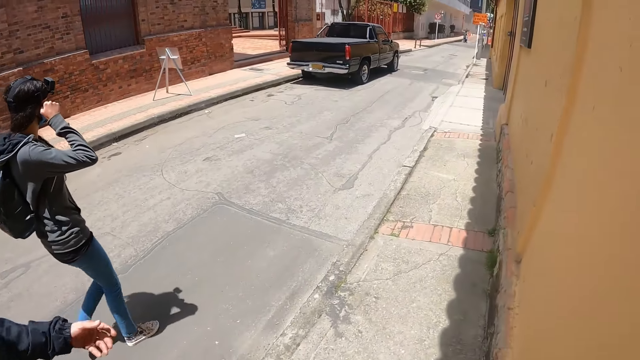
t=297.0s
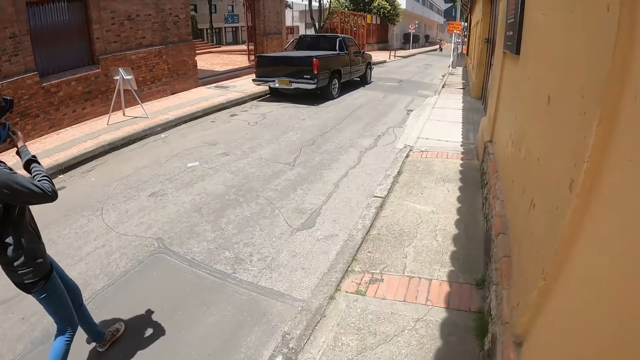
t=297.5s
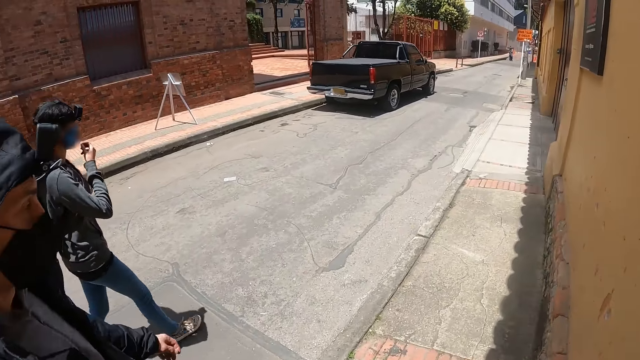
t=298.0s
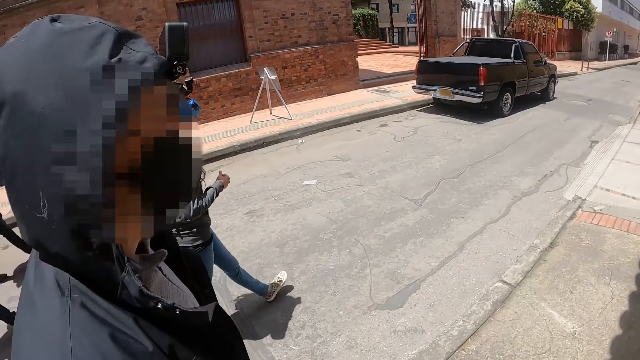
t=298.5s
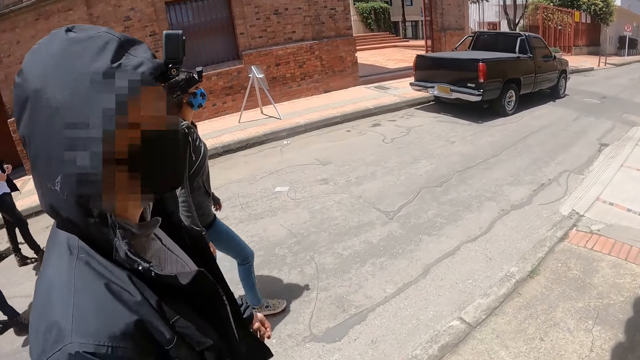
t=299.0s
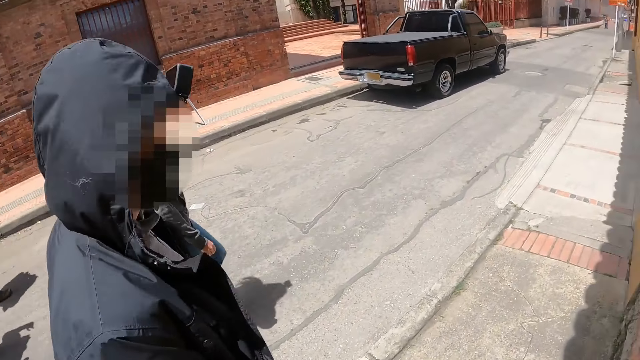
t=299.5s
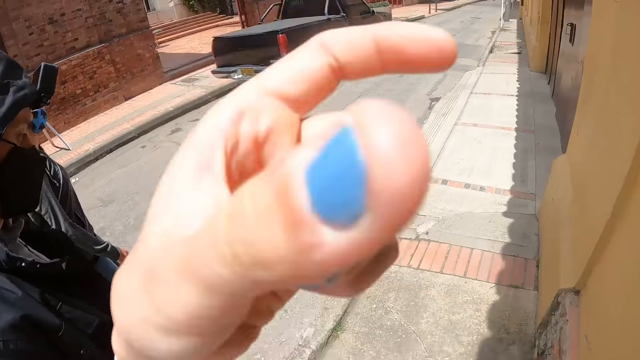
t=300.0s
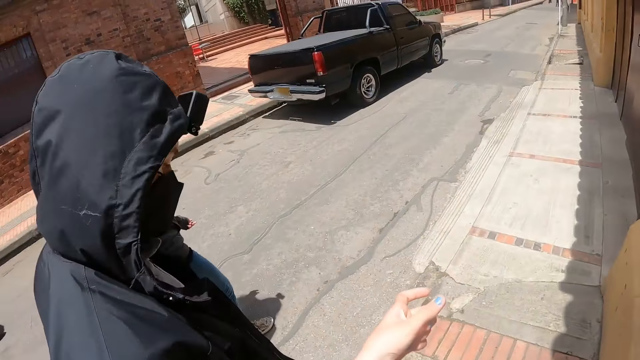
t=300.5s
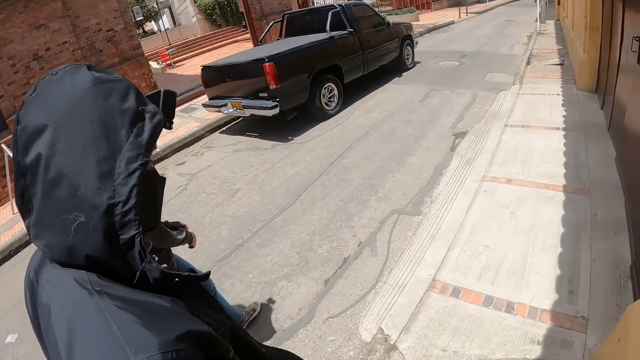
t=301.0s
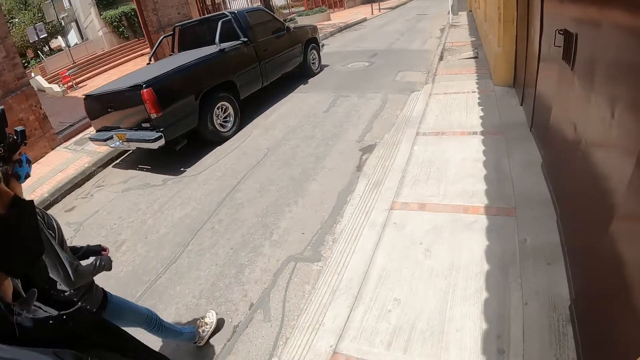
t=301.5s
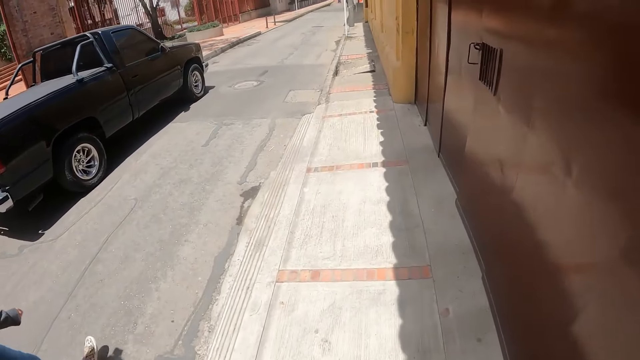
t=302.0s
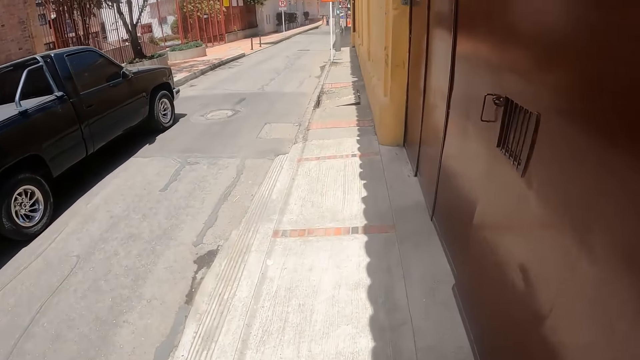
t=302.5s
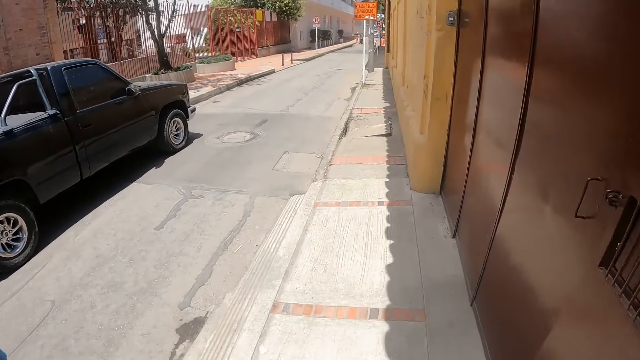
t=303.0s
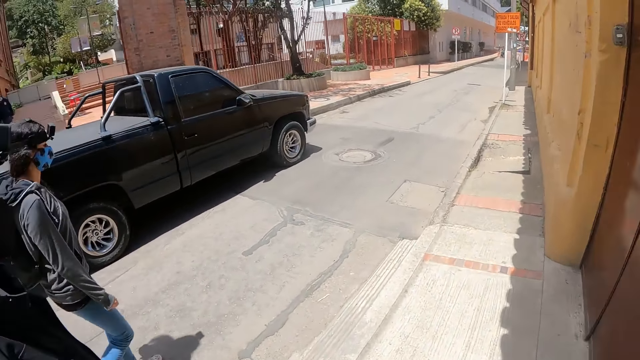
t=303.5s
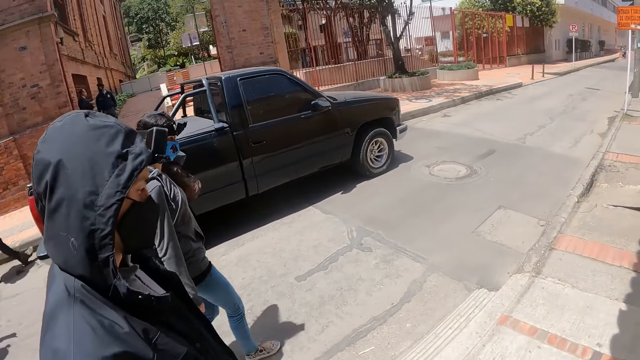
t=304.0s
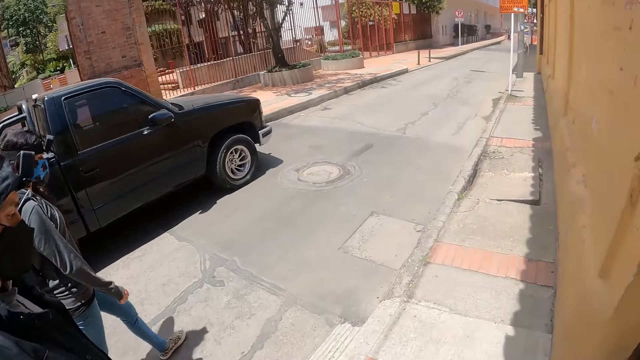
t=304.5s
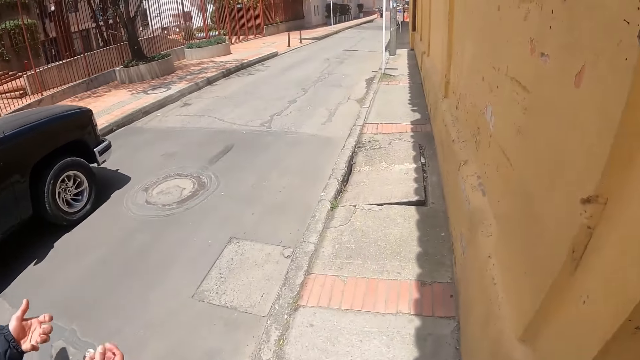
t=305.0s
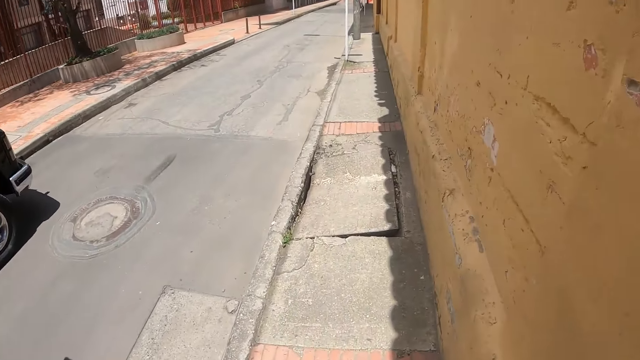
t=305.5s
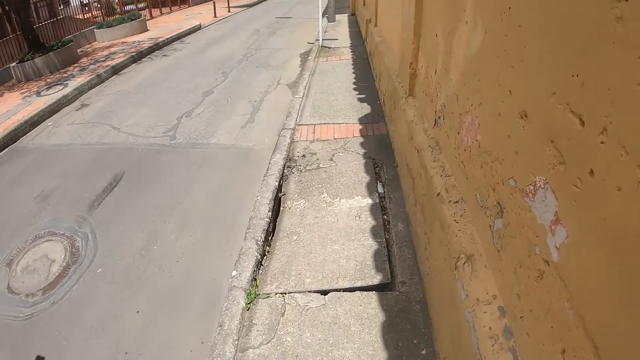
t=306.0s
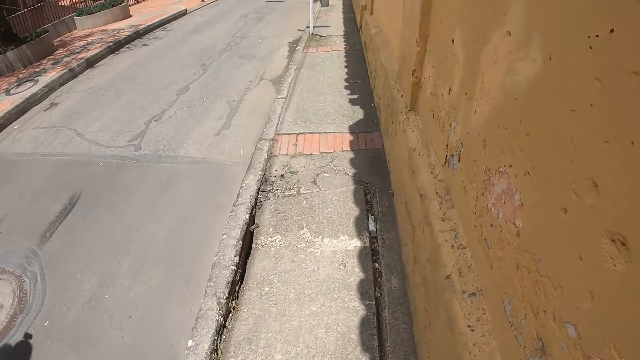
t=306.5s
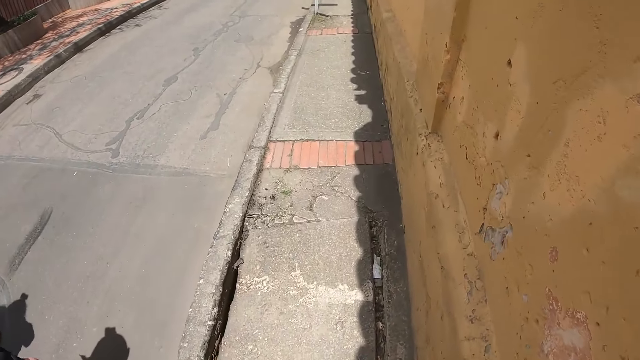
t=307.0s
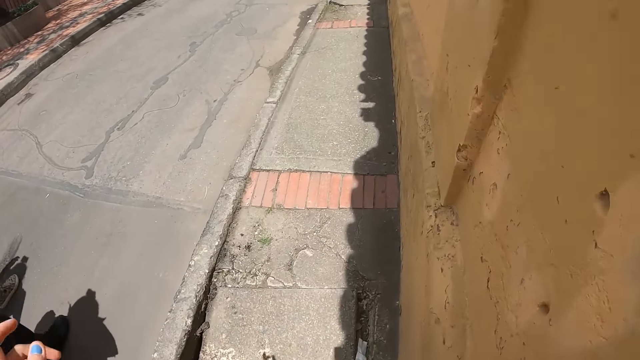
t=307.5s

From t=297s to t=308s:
The camera wearer looks at a man. They move the hand. They walk on the sidewalk.

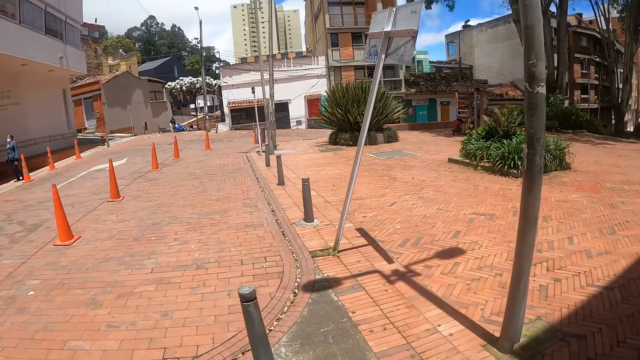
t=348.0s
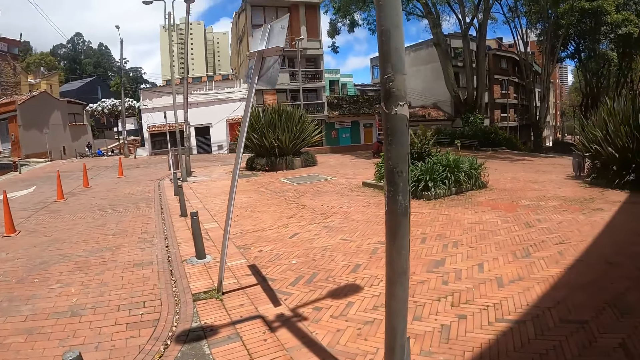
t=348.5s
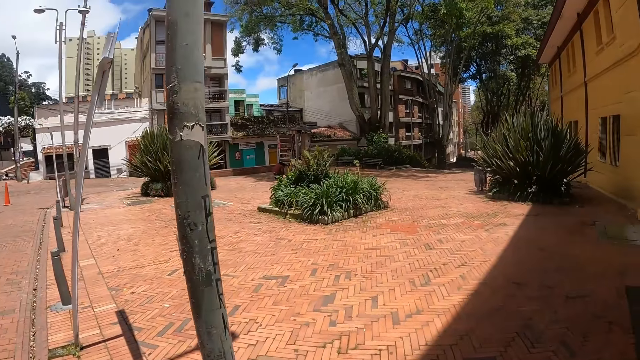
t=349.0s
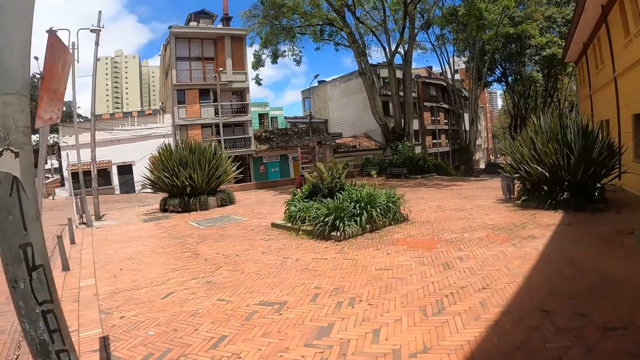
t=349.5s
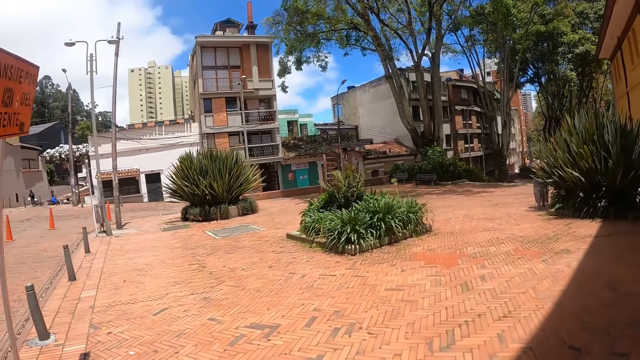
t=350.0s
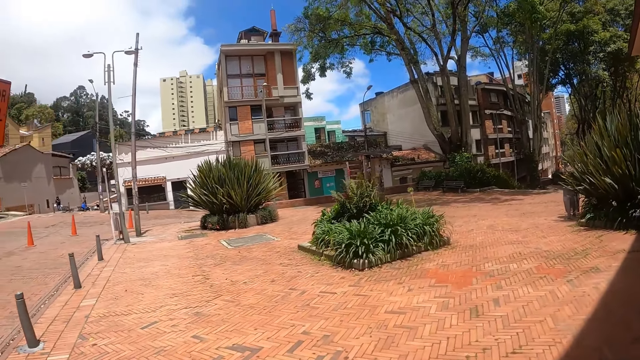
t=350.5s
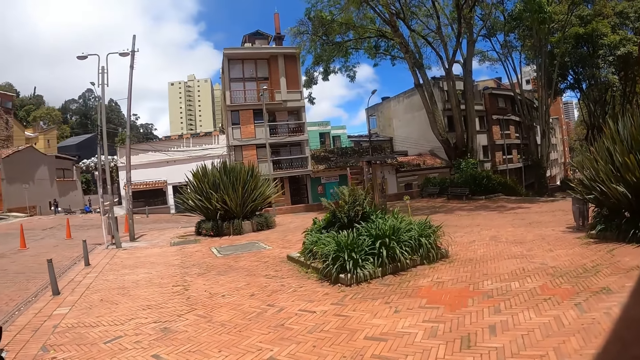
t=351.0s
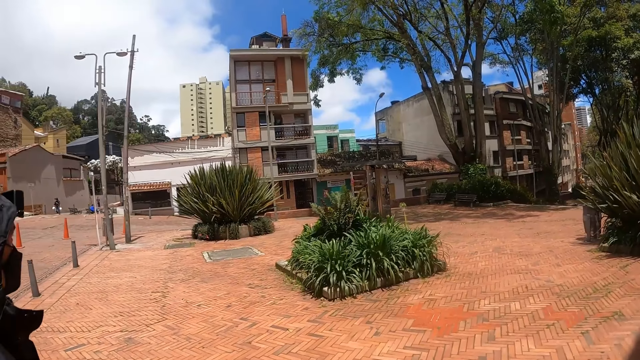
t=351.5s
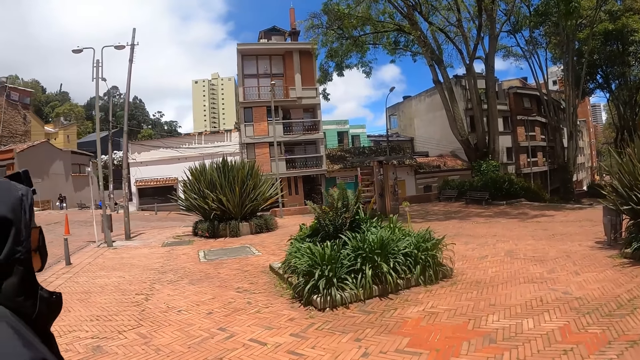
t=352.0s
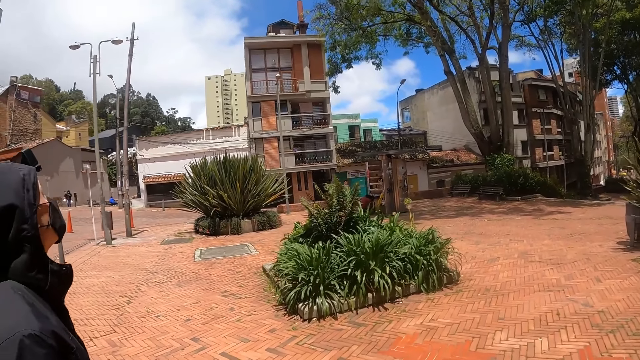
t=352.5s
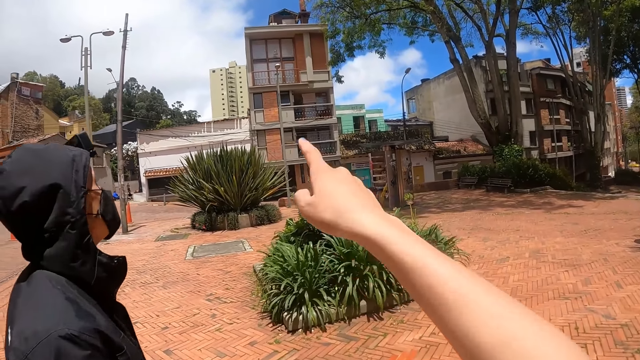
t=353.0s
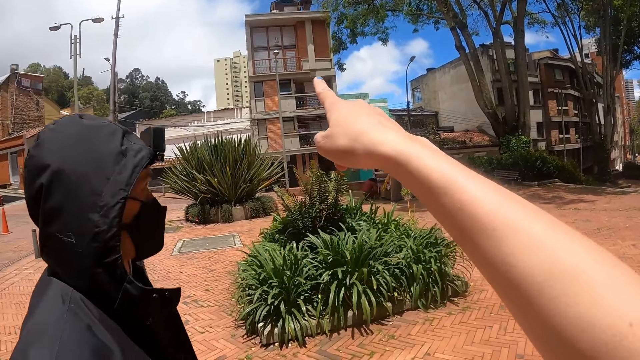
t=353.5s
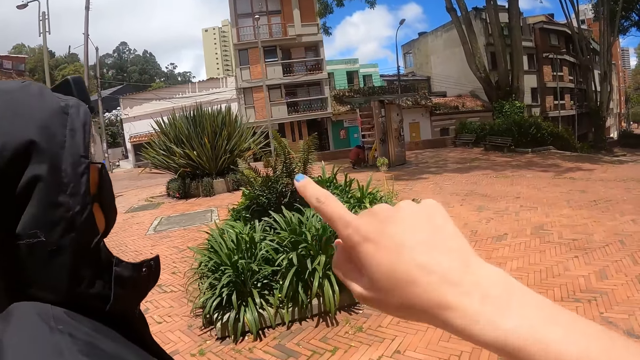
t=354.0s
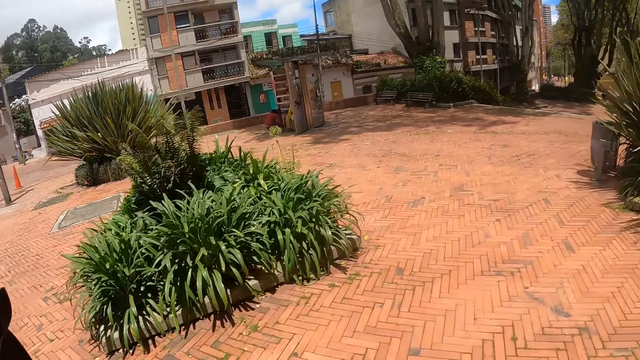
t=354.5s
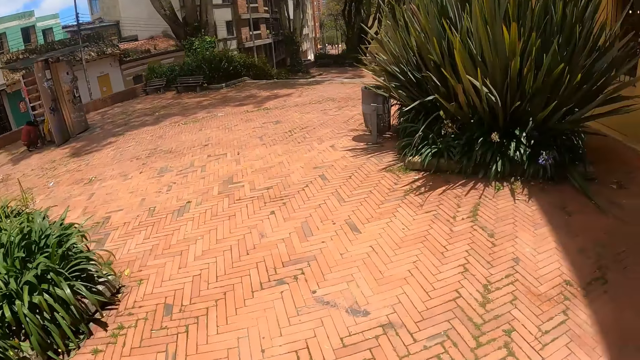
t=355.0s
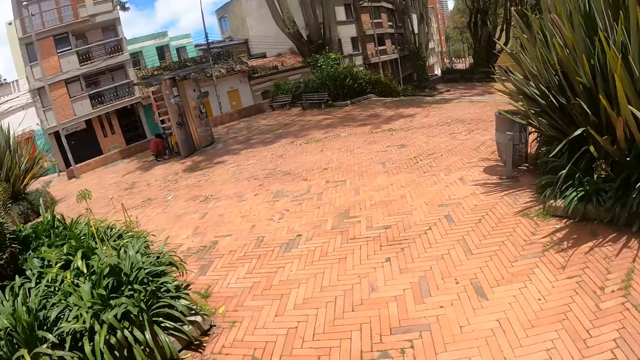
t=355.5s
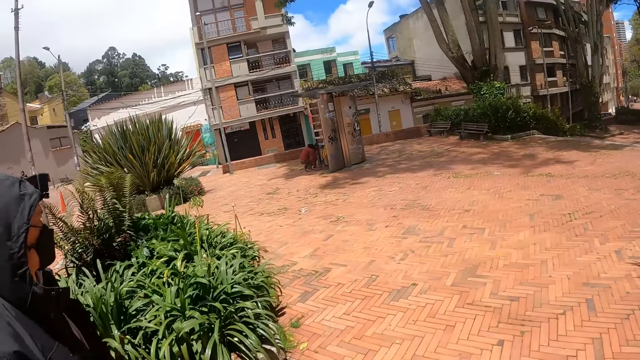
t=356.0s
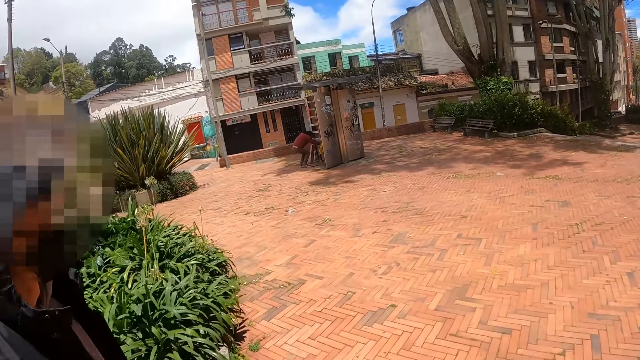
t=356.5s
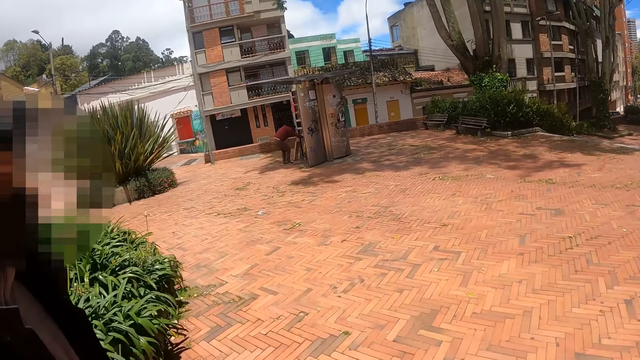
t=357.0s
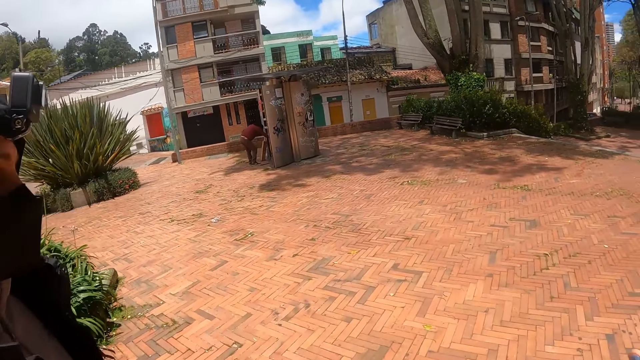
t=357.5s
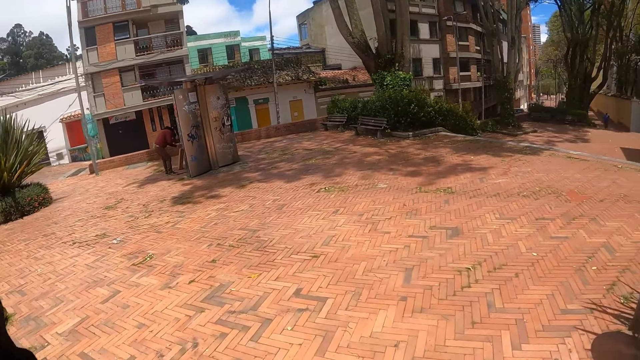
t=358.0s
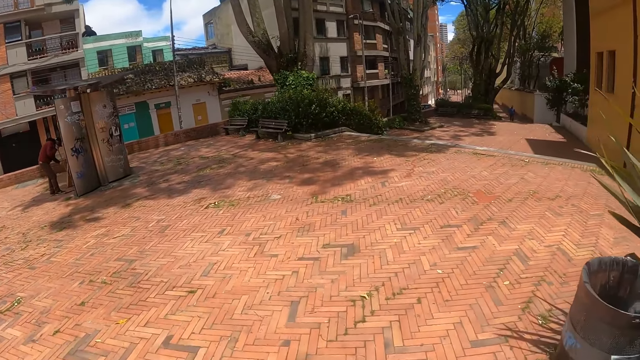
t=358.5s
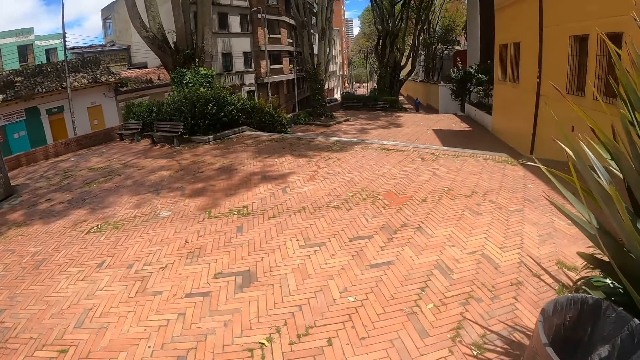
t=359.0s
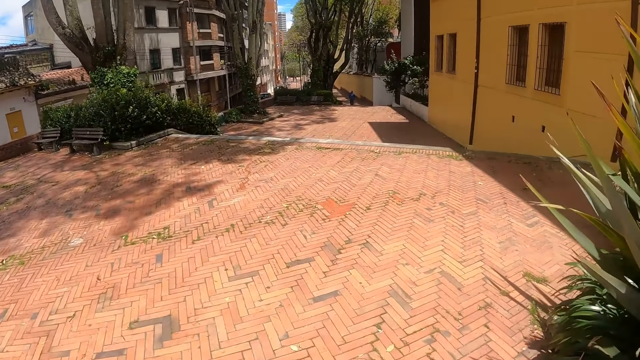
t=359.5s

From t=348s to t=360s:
The camera wearer walks on the sidewalk. They point at the building. They lift the hand. They look around the sidewalk. They walk on the sidewalk.
